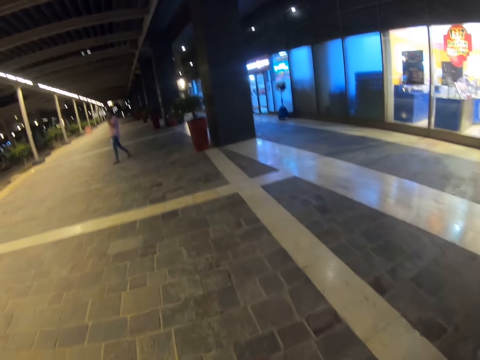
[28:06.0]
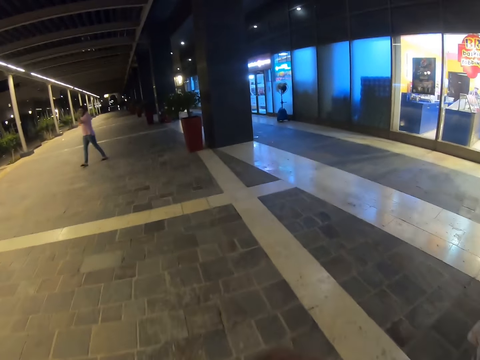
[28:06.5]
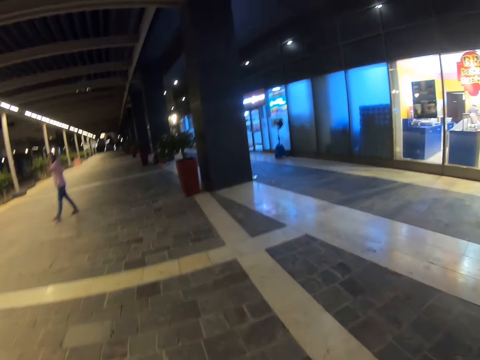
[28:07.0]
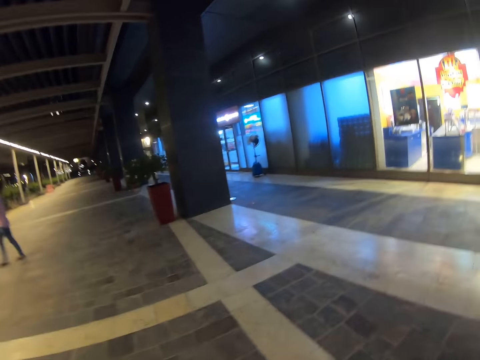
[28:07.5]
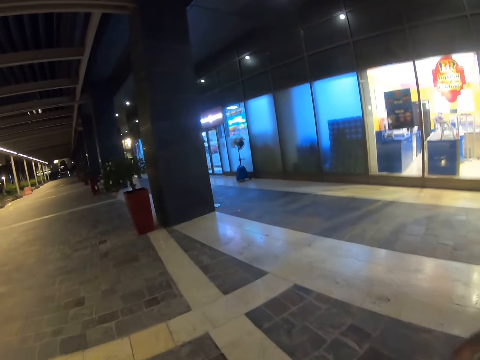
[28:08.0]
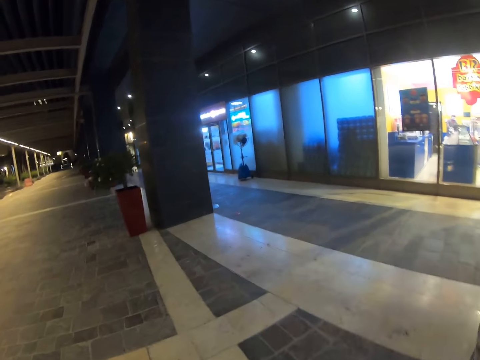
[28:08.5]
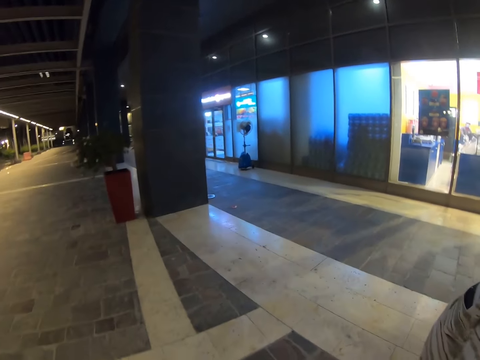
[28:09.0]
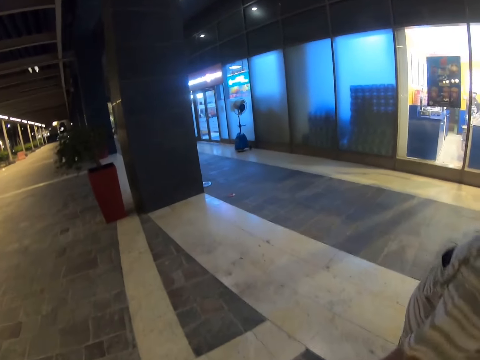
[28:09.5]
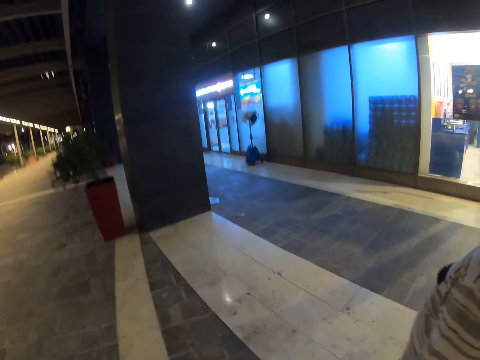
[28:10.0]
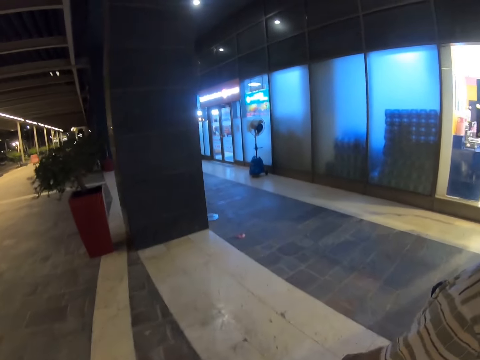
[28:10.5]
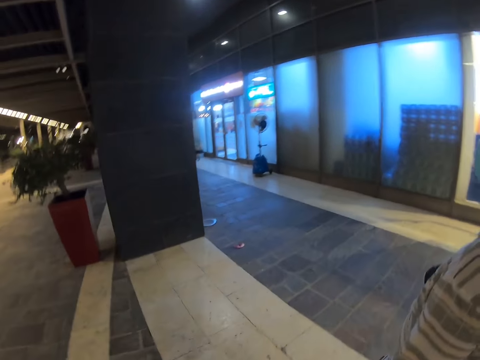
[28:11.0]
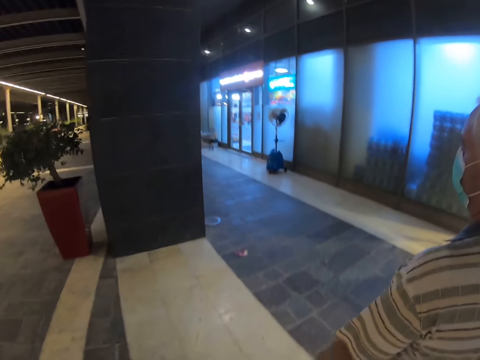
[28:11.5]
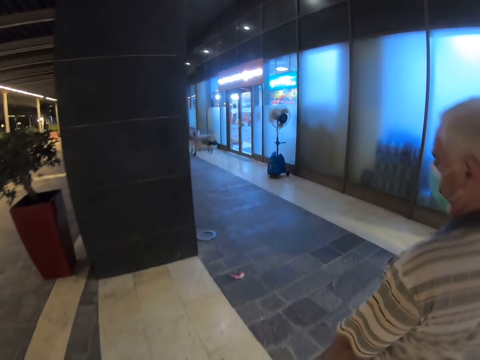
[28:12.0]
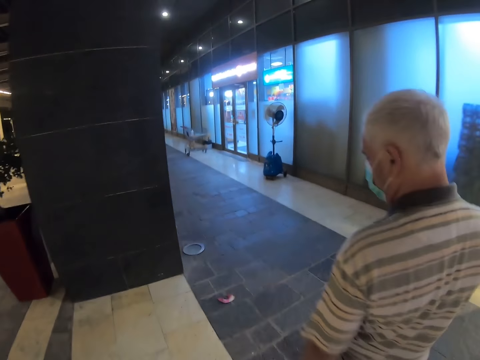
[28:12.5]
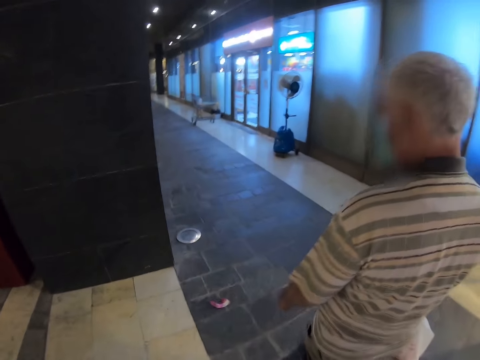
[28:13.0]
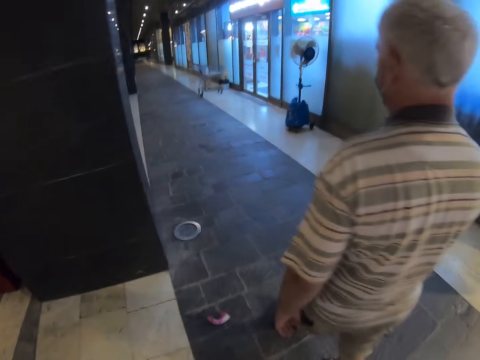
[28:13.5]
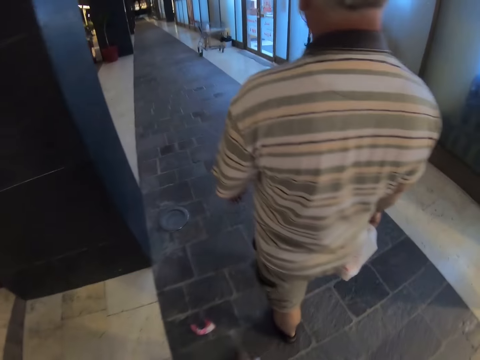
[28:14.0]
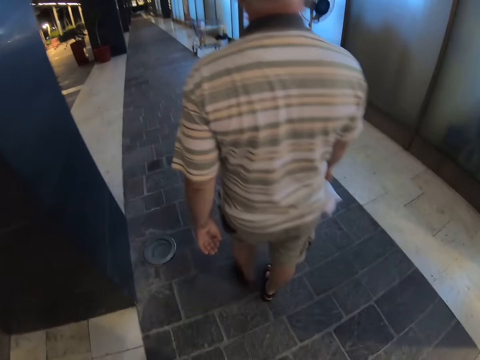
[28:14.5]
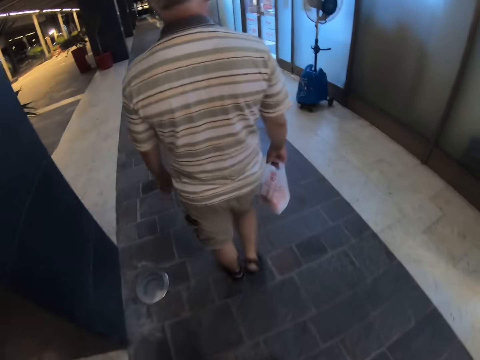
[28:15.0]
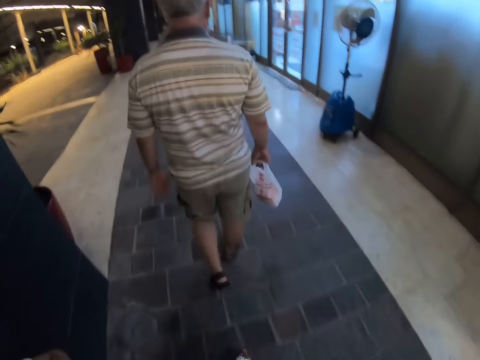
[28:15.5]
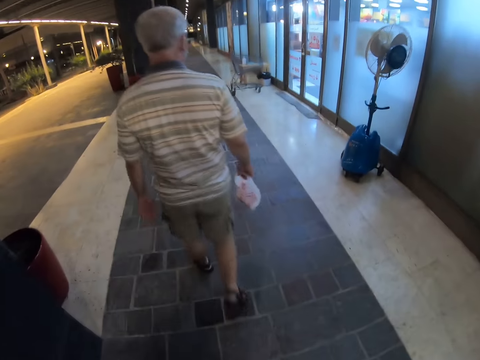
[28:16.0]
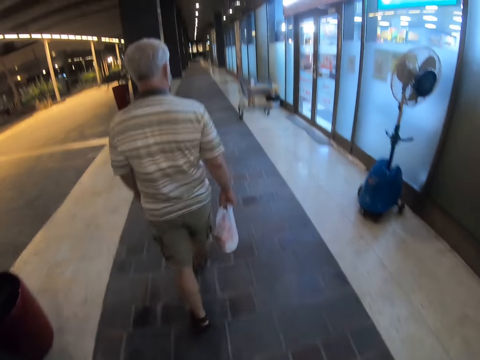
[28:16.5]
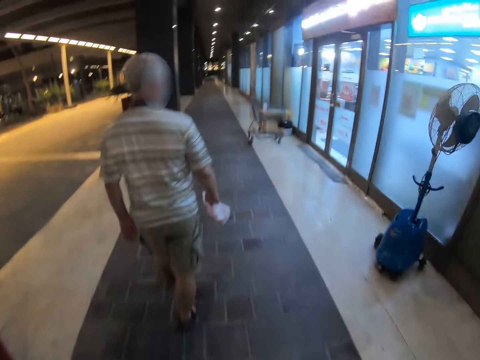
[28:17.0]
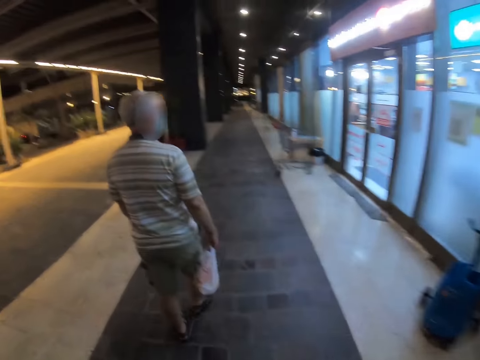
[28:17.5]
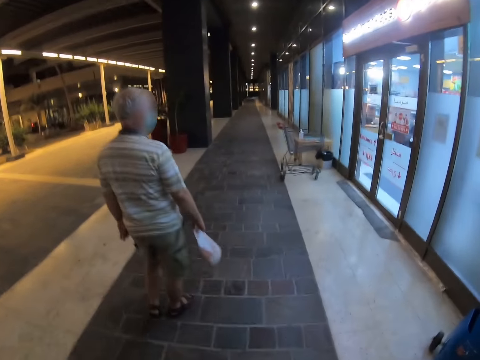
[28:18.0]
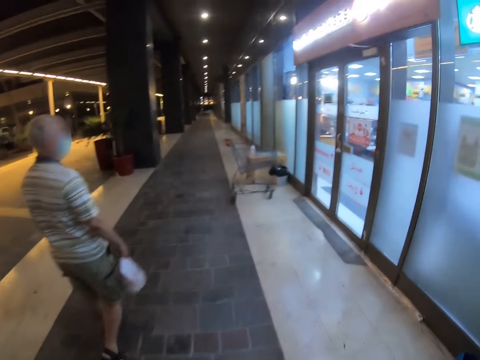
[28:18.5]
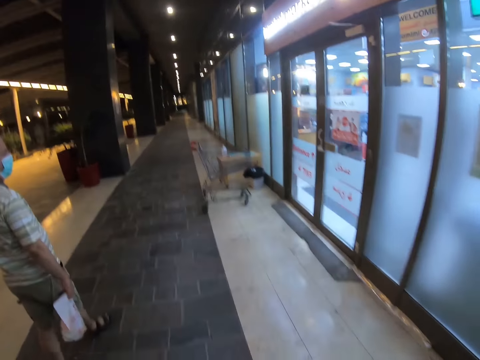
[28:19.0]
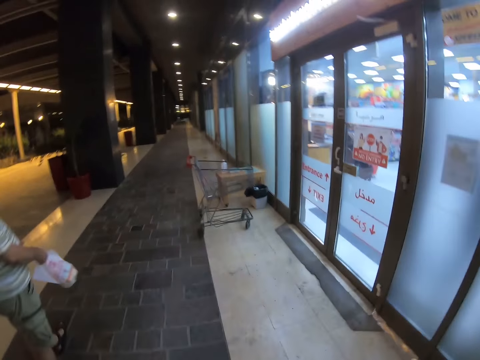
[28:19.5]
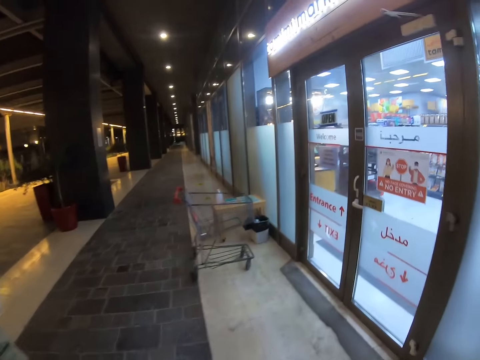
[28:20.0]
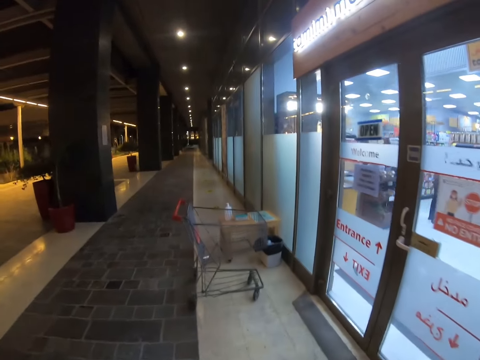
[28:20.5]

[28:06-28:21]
A person walks past the camera wearer.

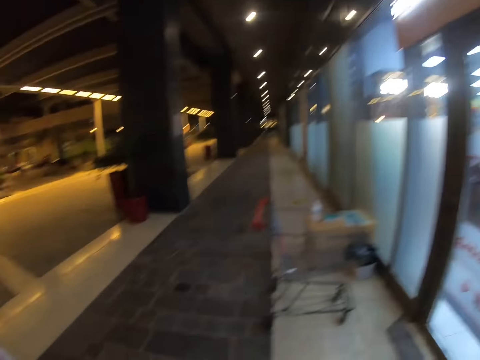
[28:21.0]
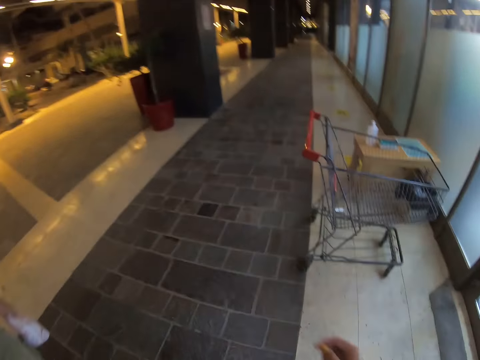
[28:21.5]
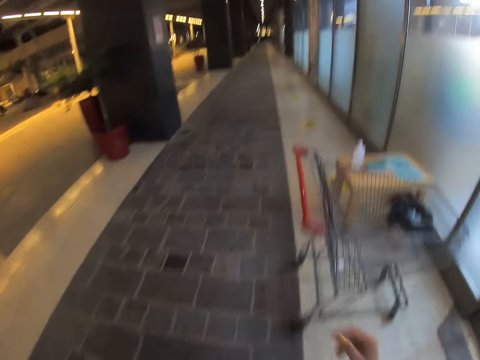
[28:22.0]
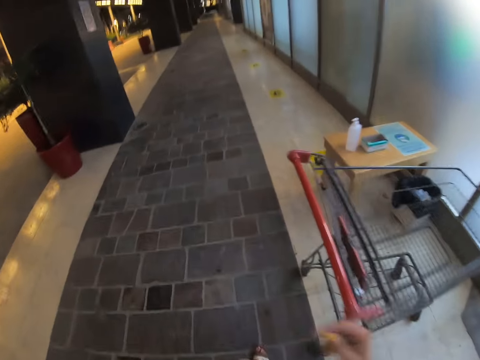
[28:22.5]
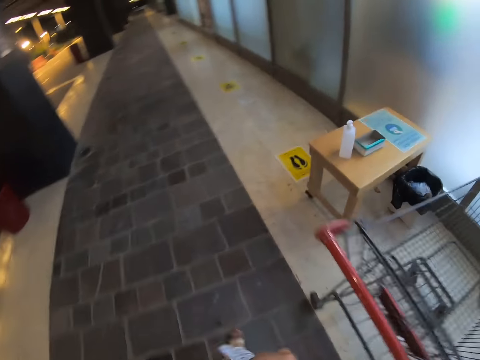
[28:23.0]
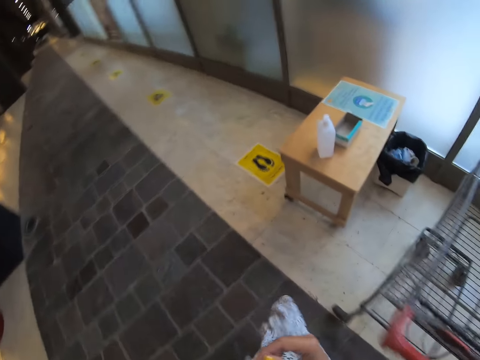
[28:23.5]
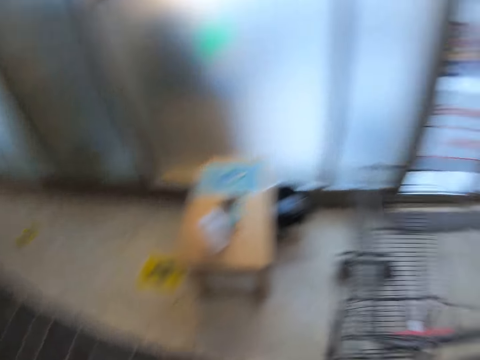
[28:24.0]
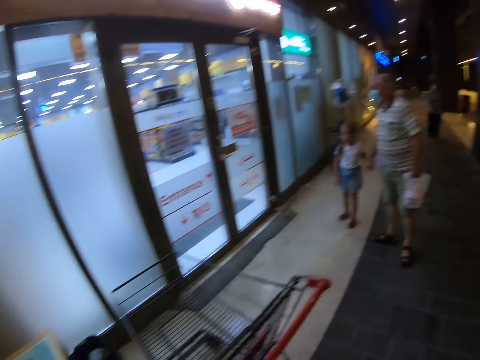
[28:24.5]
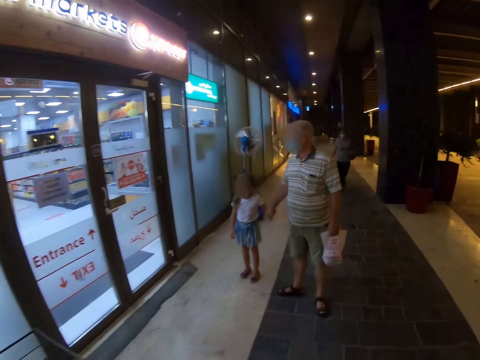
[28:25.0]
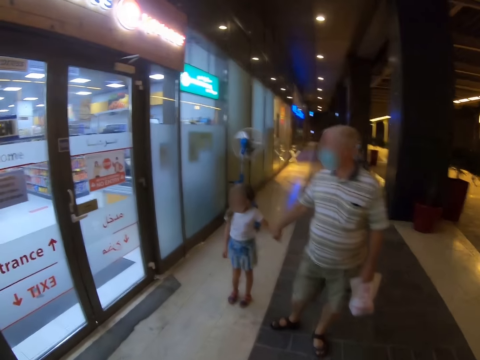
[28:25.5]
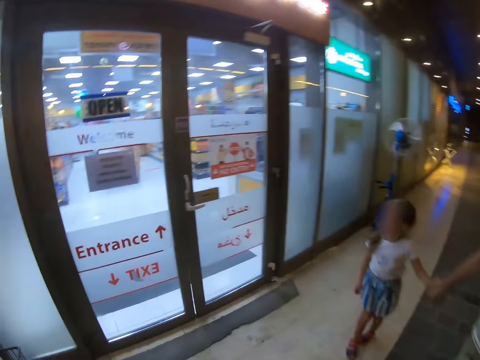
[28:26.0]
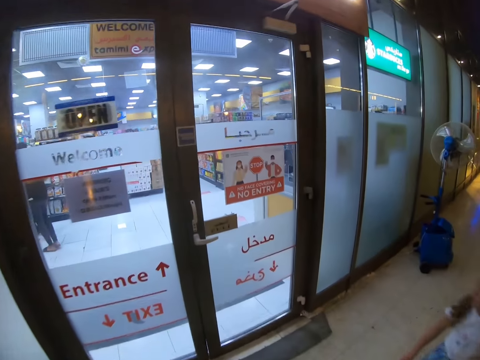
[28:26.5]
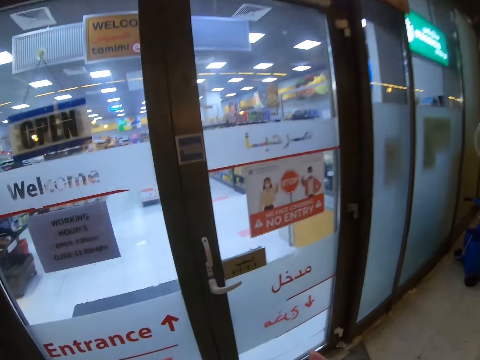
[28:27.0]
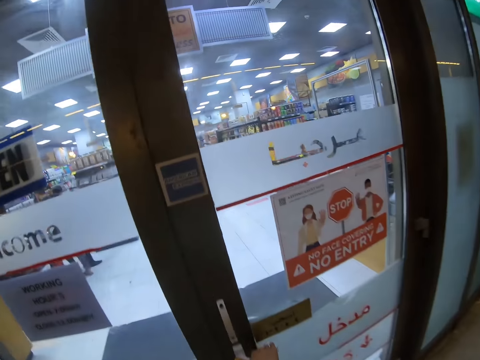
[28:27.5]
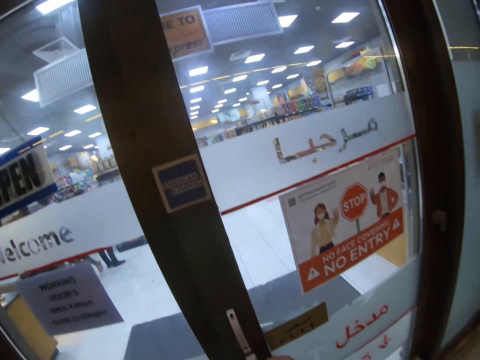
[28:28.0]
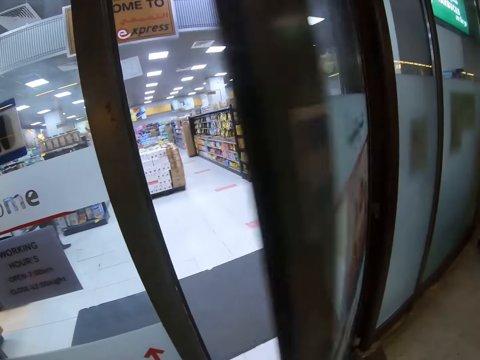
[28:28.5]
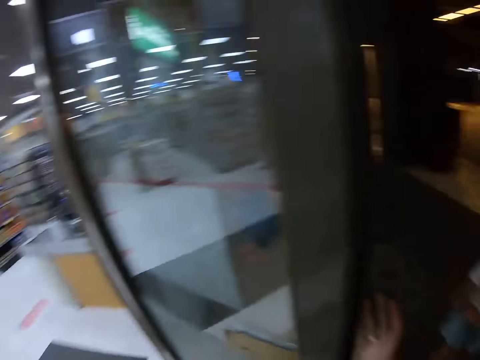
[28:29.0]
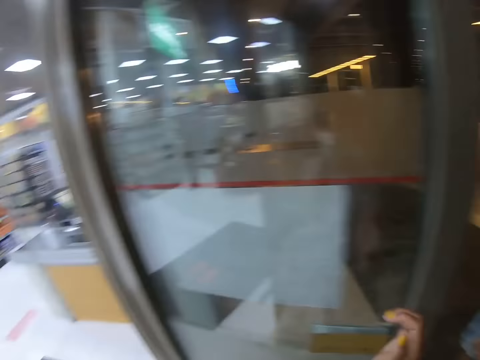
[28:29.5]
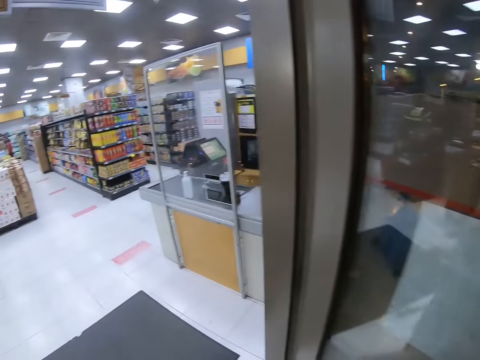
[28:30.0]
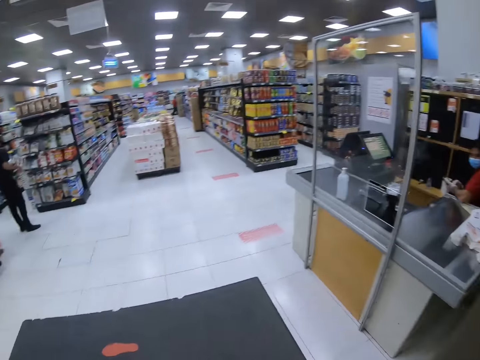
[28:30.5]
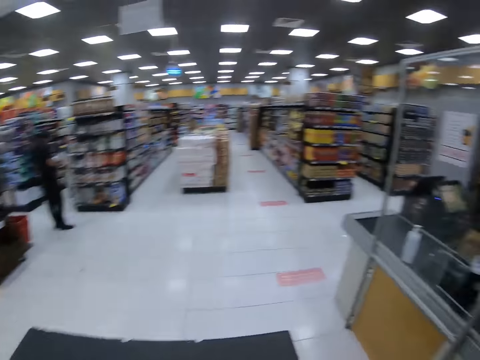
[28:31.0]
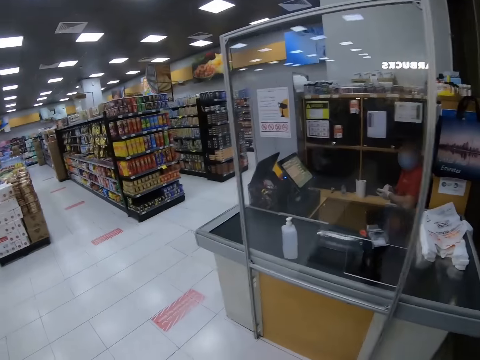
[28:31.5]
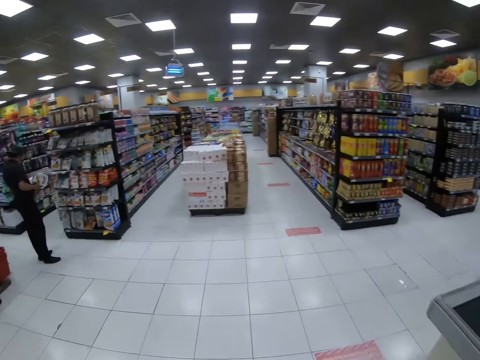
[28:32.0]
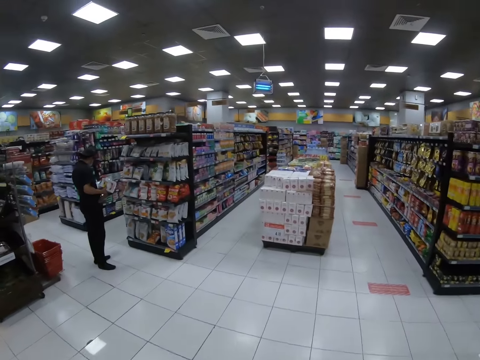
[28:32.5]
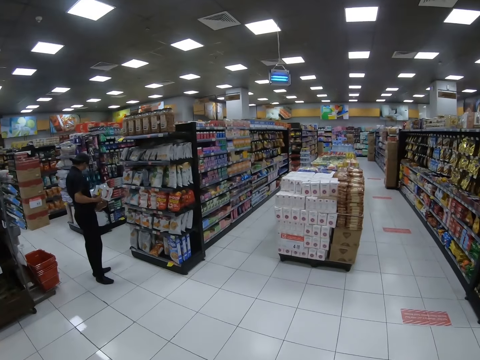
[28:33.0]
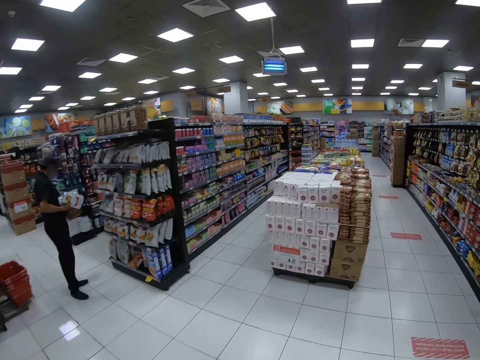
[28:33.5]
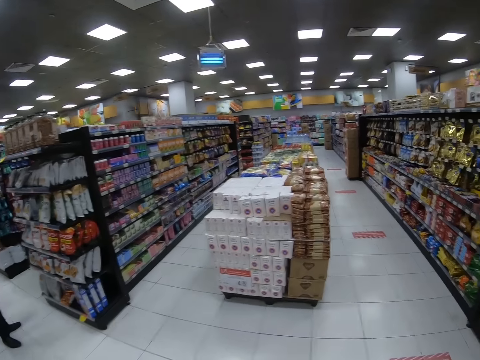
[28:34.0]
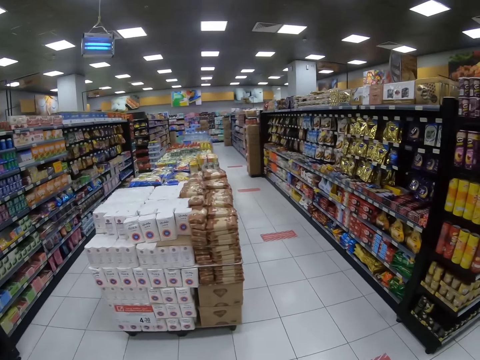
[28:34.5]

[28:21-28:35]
The camera wearer looks around. They open the entrance door. They walk into the store.
